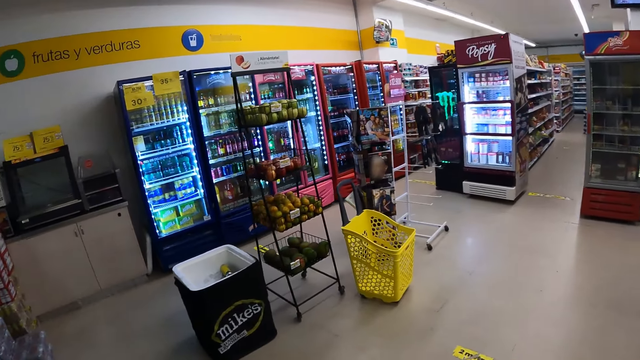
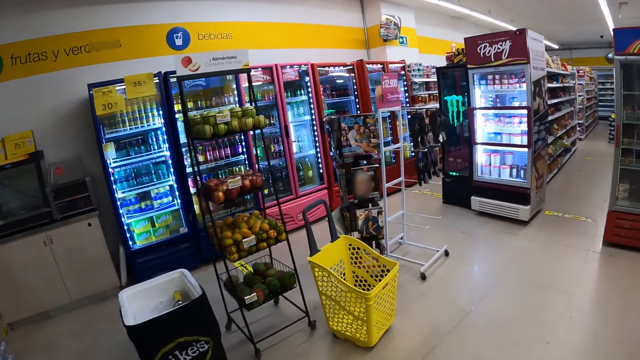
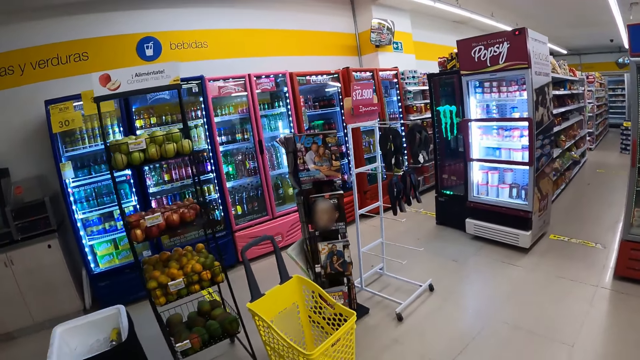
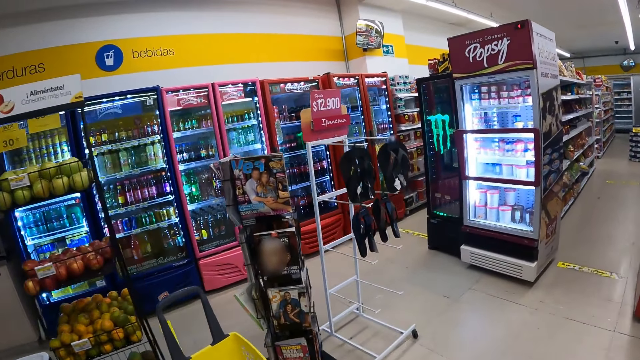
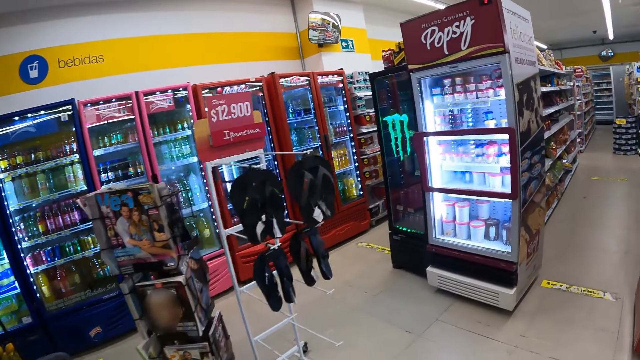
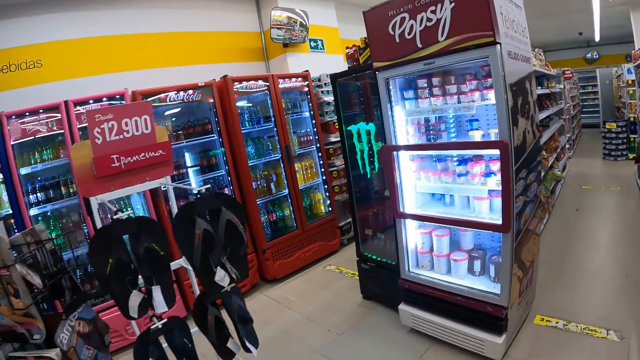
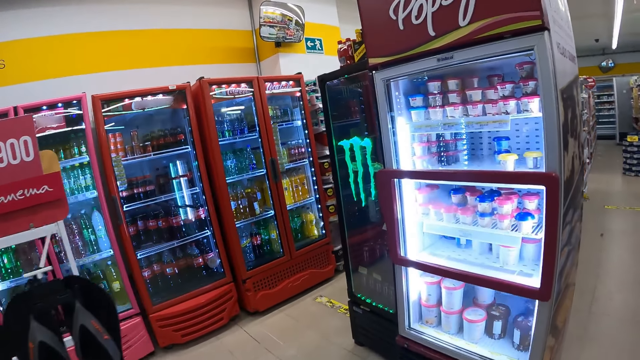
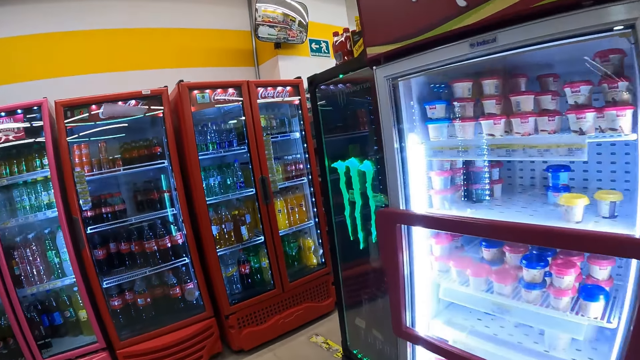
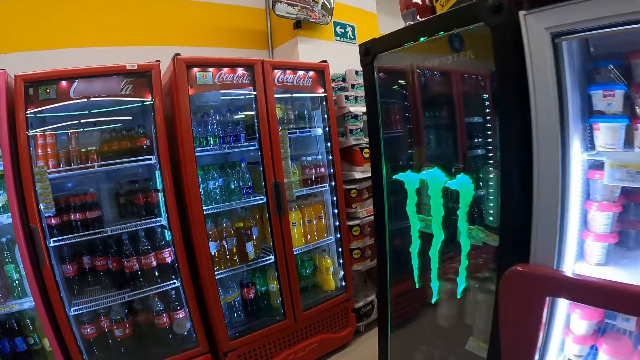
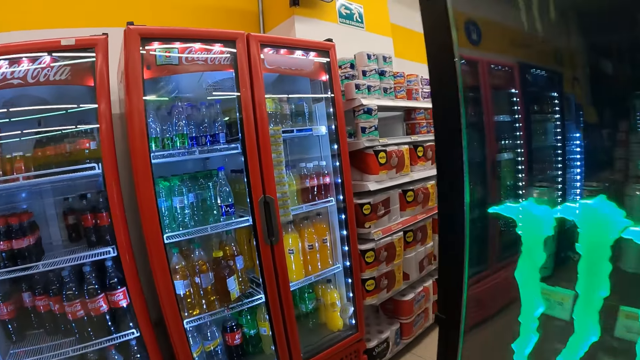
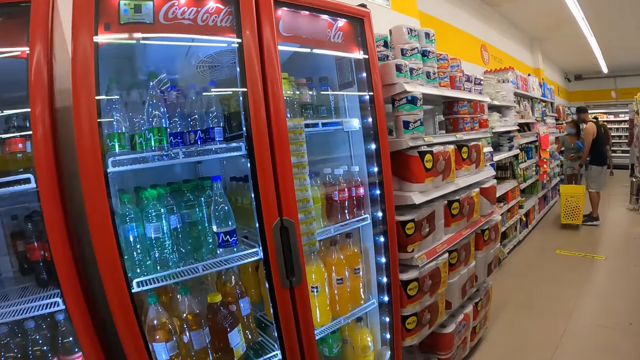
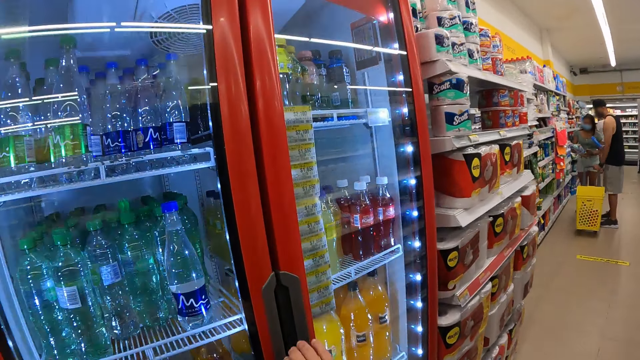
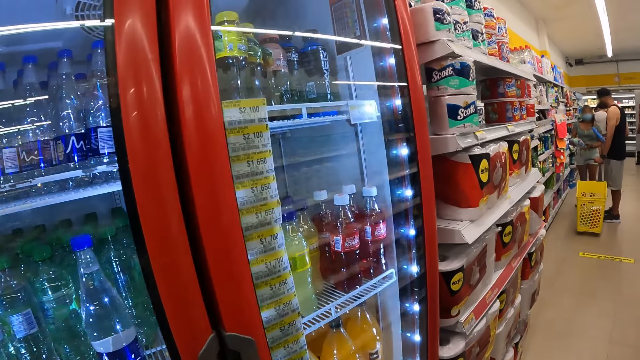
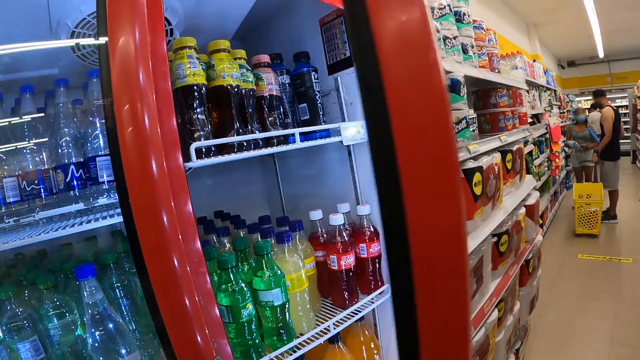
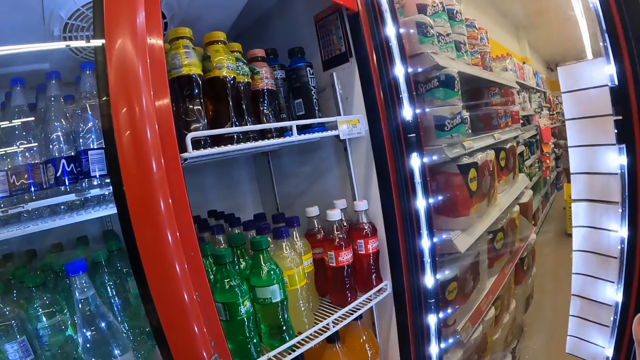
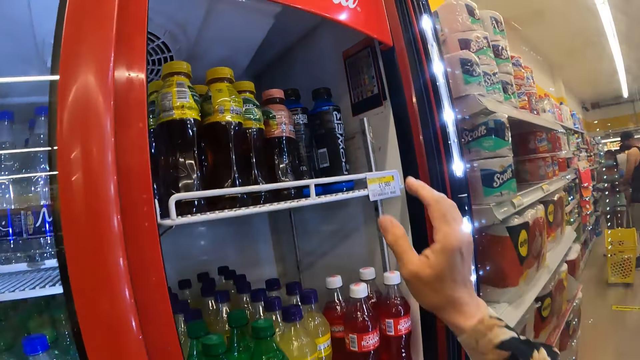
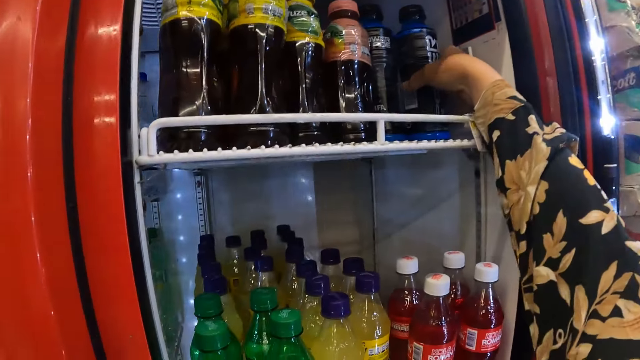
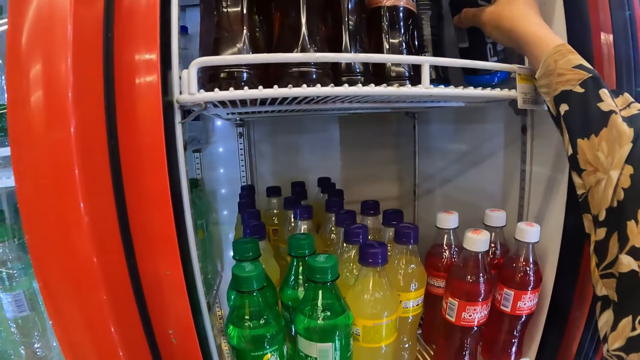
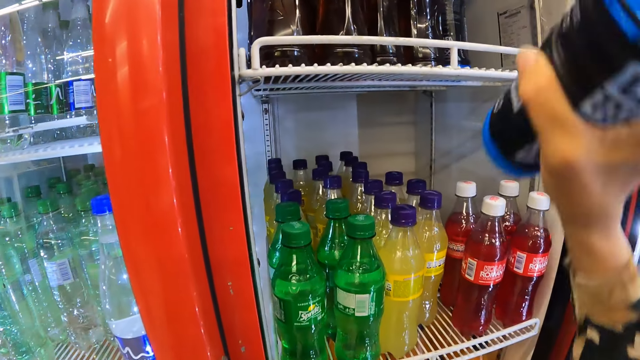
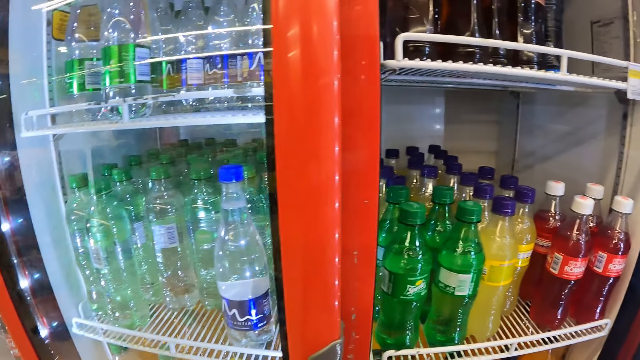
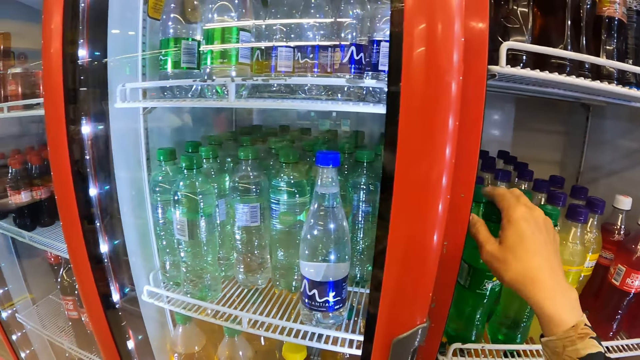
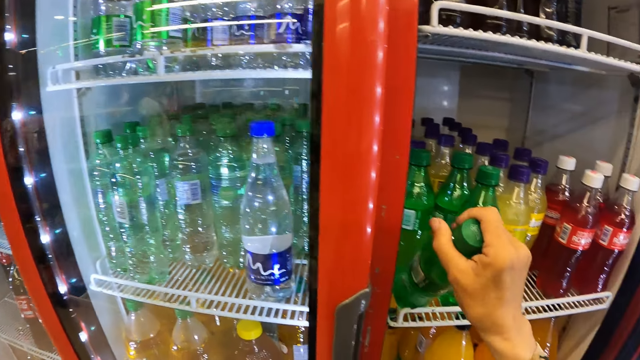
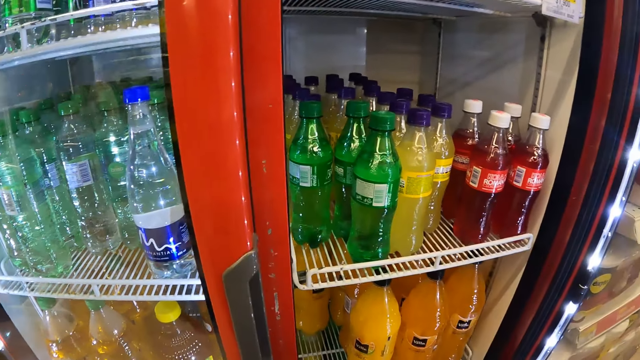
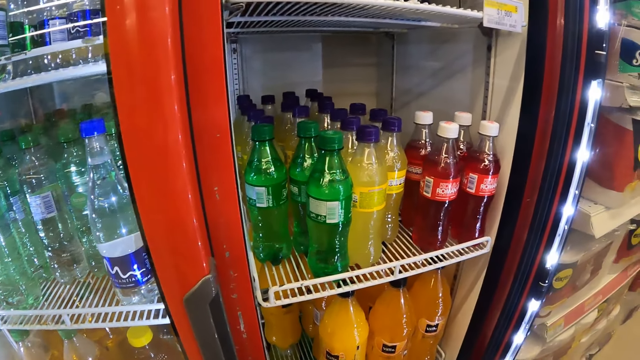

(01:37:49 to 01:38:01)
The camera wearer opens a display cooler in the grocery store with her right hand. She picks a booster drink from the display cooler with her right hand. She passes the booster drink in her right hand to her left hand. She picks a carbonated drink from the display cooler with her right hand.

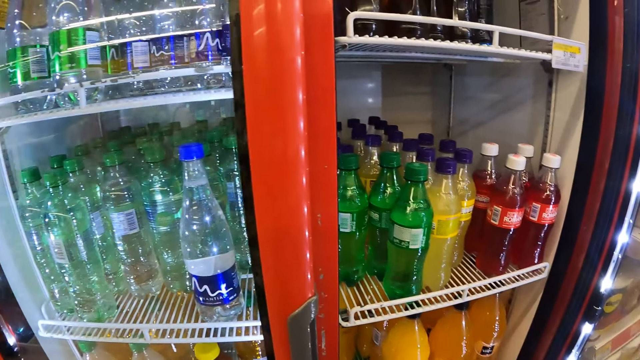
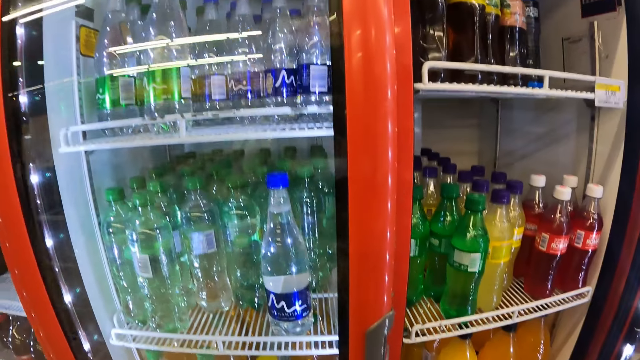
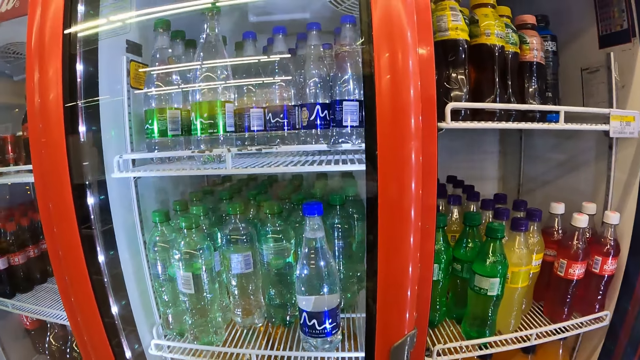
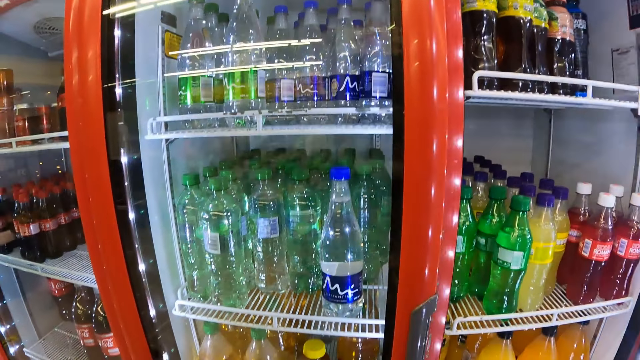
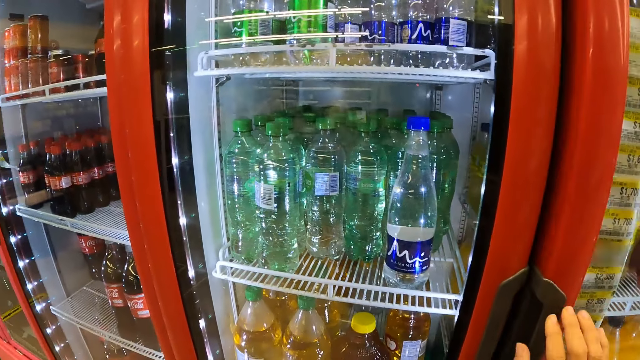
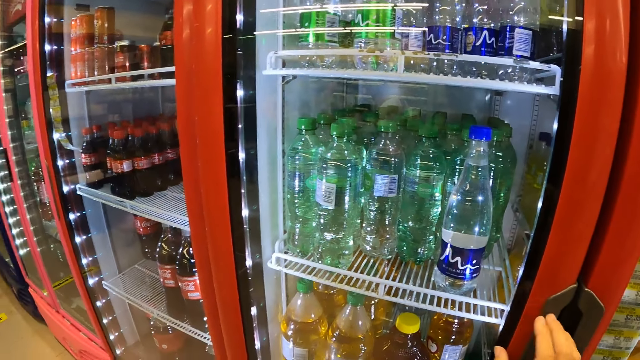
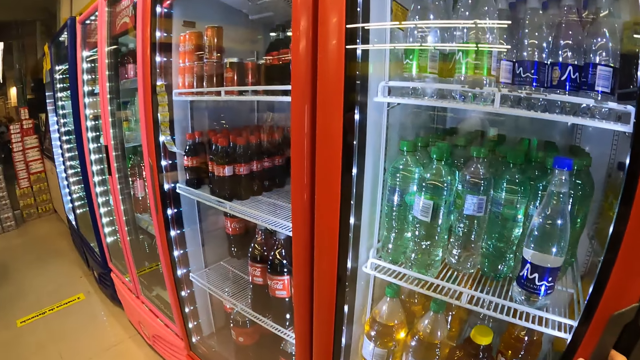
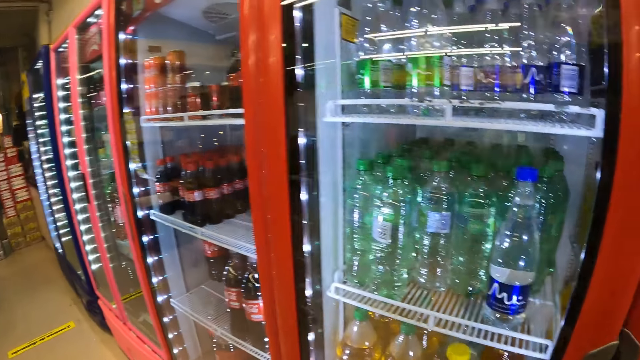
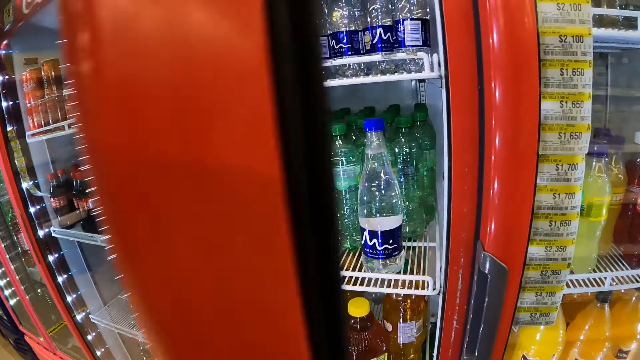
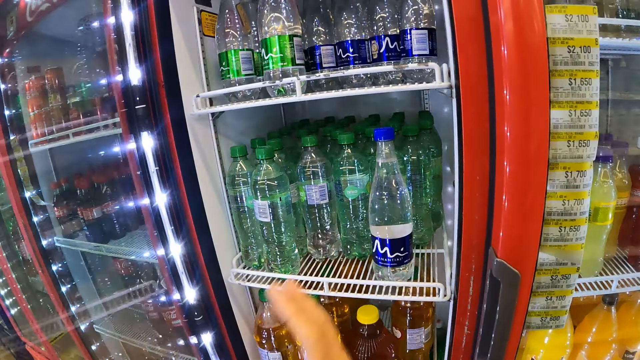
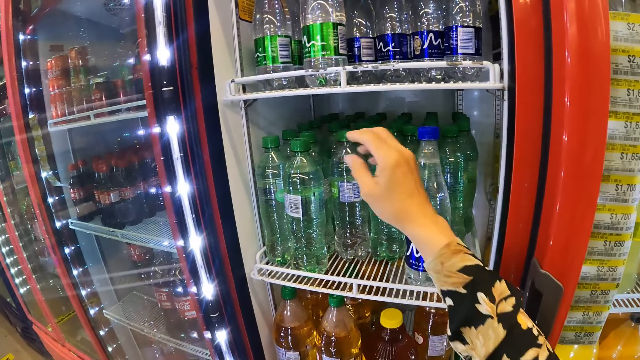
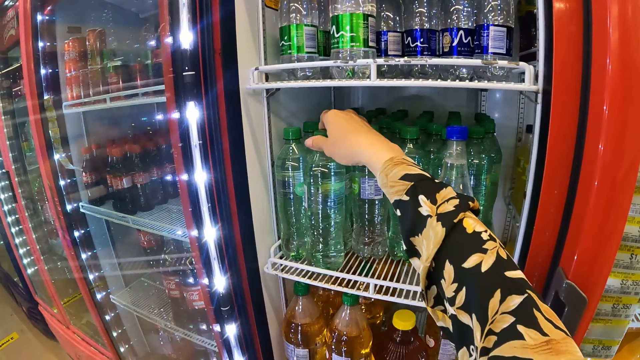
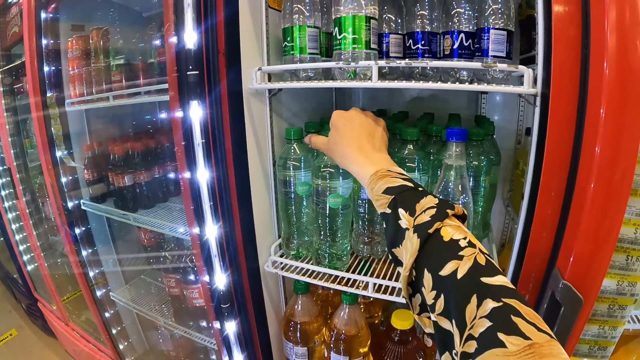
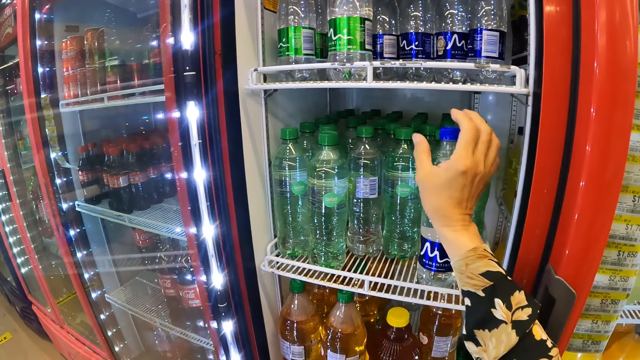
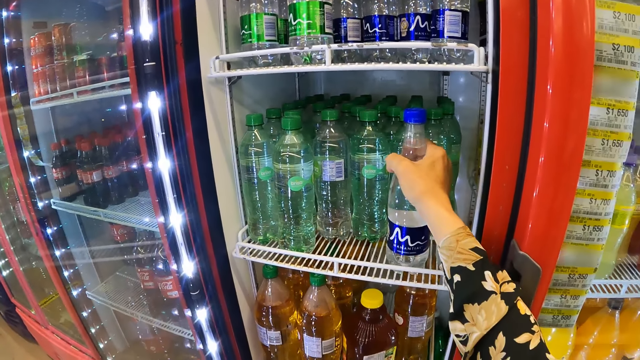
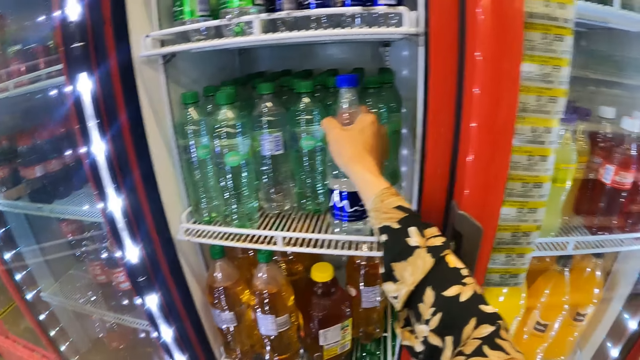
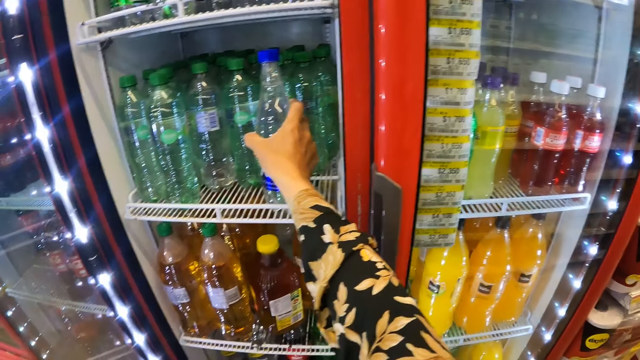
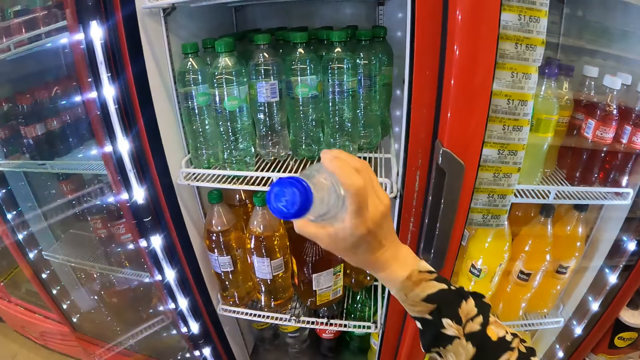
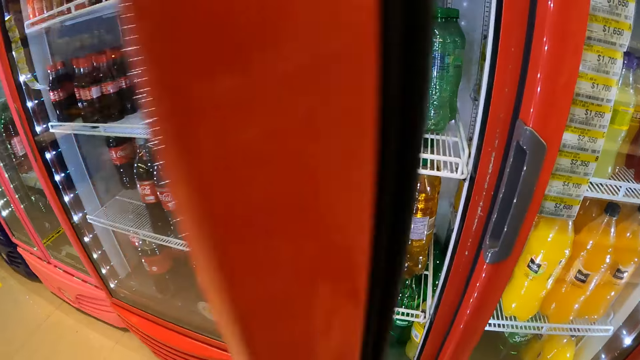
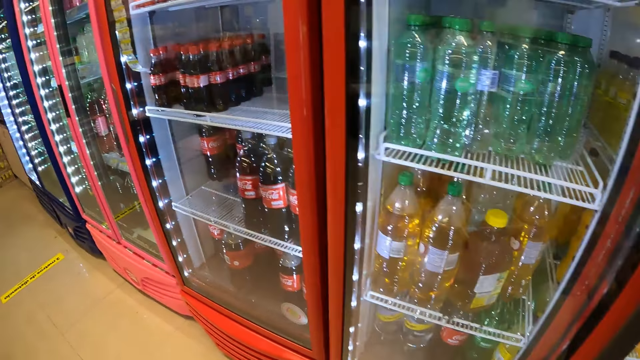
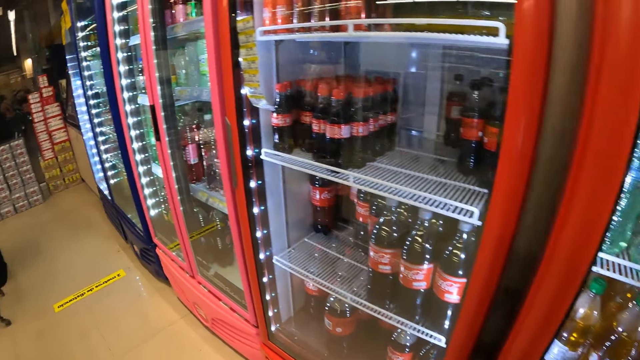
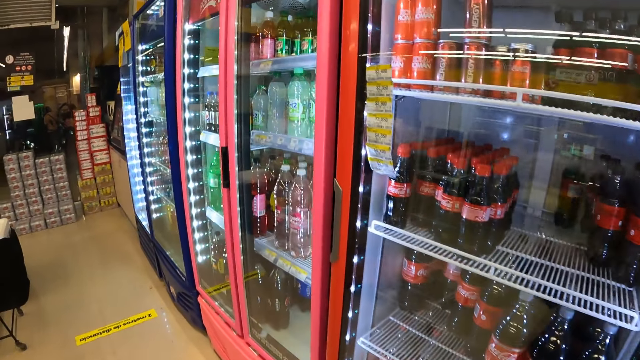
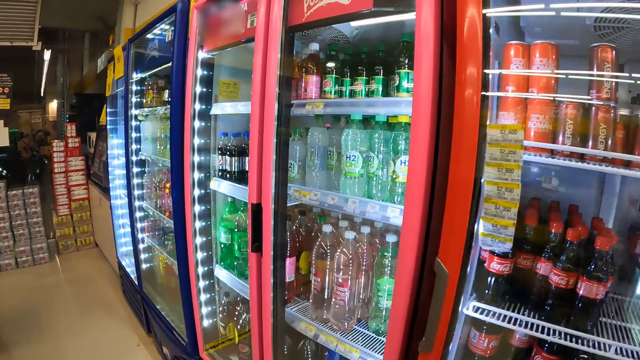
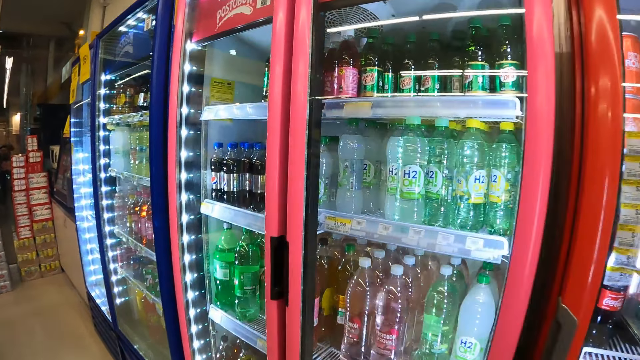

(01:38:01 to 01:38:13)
The camera wearer closes the display cooler with her right hand. She opens a display cooler in the grocery store with her right hand. She turns a bottled water in the display cooler with her right hand. She picks the bottled water from the display cooler with her right hand. She closes the display cooler with her left hand.
